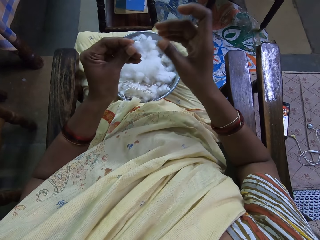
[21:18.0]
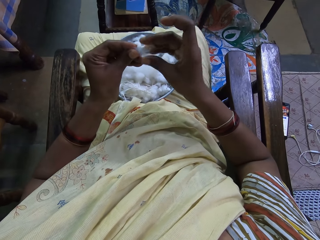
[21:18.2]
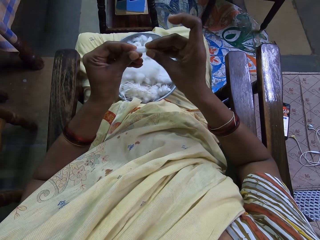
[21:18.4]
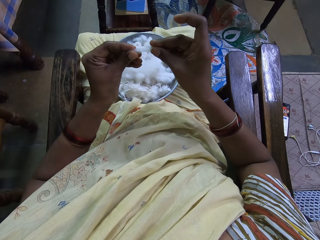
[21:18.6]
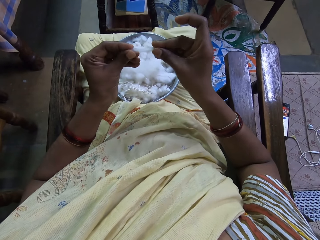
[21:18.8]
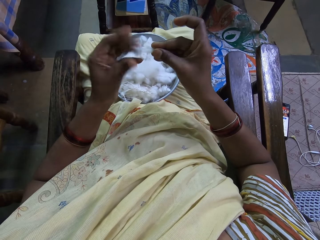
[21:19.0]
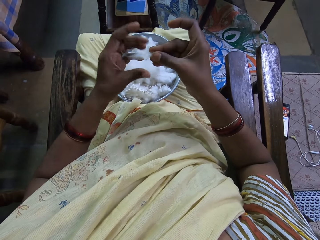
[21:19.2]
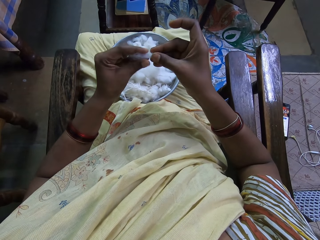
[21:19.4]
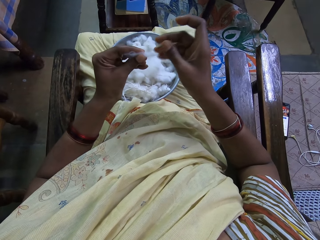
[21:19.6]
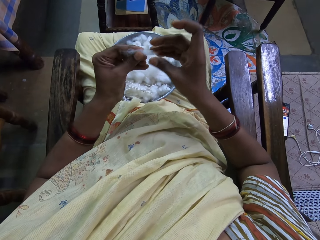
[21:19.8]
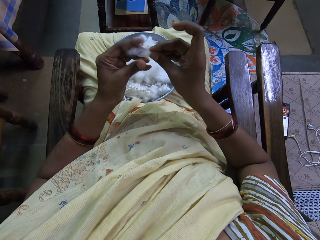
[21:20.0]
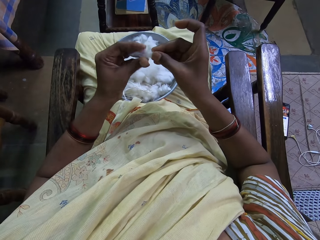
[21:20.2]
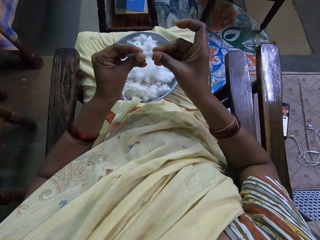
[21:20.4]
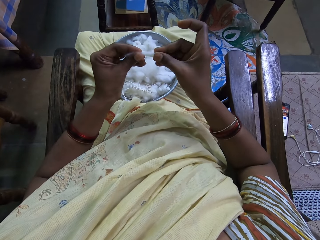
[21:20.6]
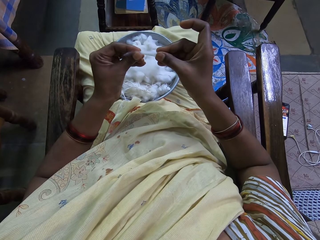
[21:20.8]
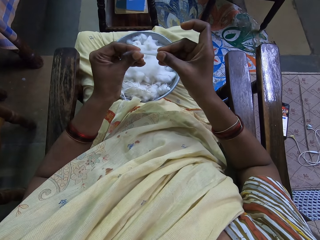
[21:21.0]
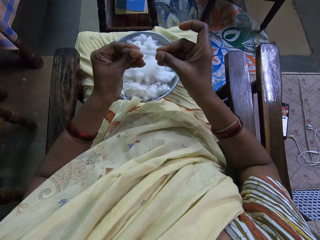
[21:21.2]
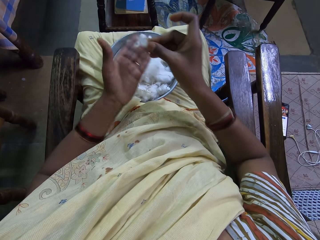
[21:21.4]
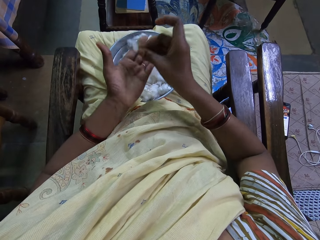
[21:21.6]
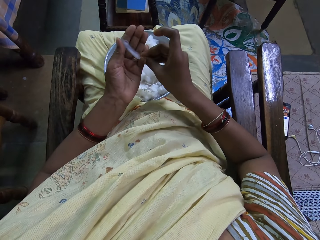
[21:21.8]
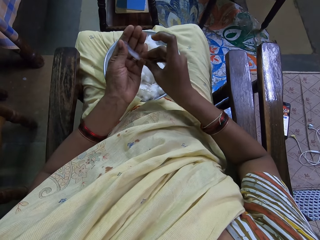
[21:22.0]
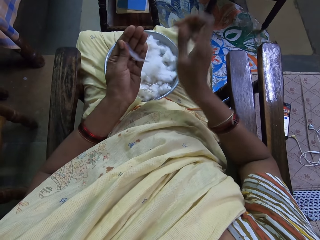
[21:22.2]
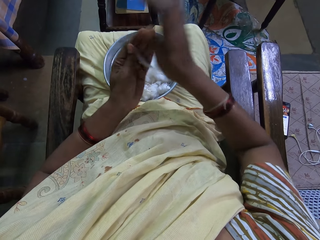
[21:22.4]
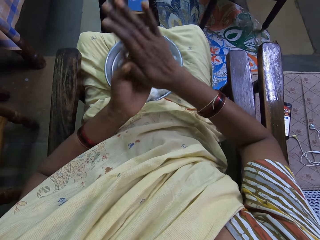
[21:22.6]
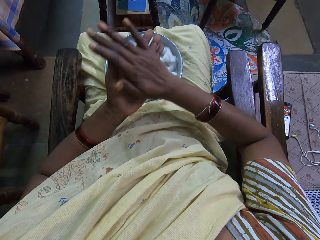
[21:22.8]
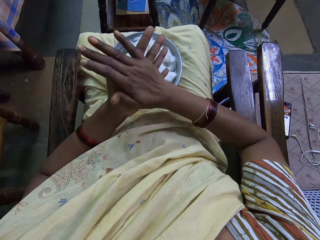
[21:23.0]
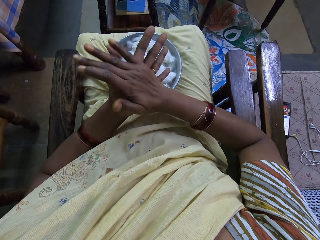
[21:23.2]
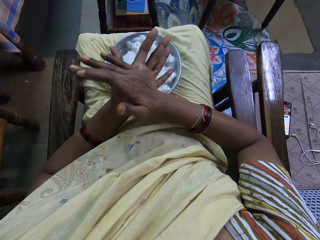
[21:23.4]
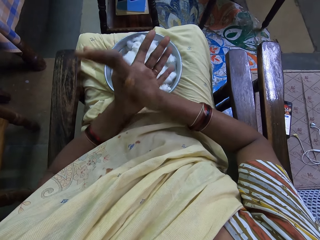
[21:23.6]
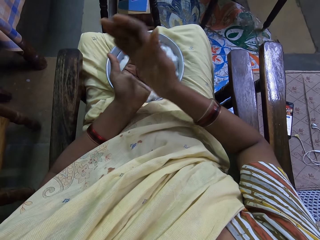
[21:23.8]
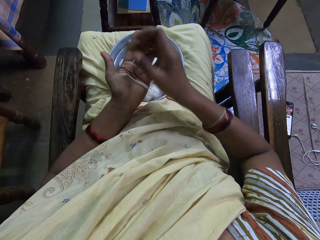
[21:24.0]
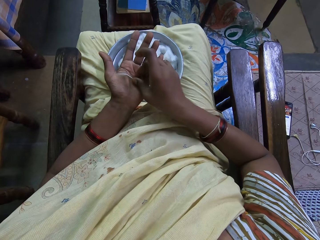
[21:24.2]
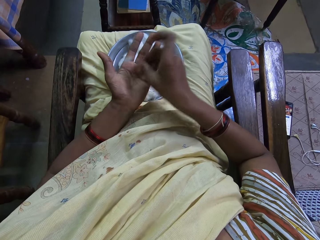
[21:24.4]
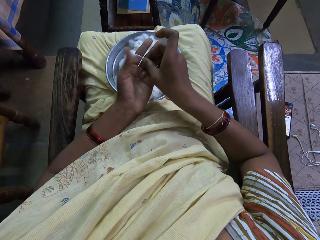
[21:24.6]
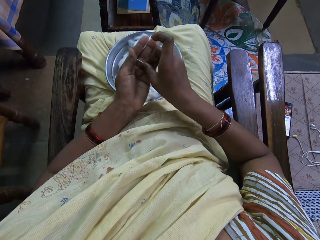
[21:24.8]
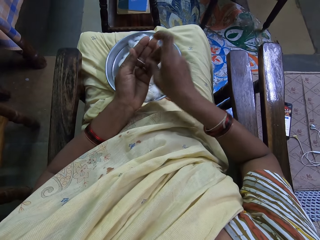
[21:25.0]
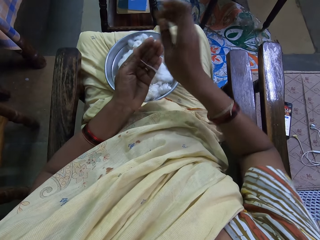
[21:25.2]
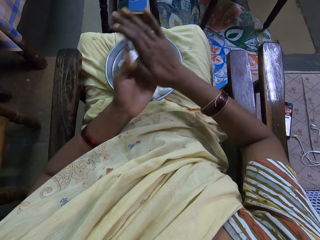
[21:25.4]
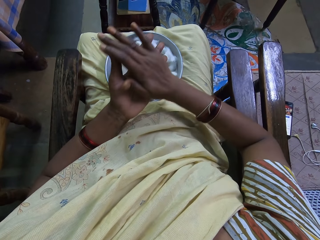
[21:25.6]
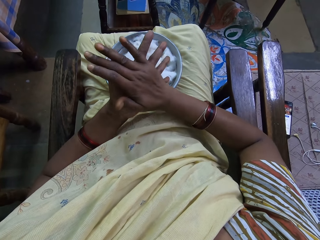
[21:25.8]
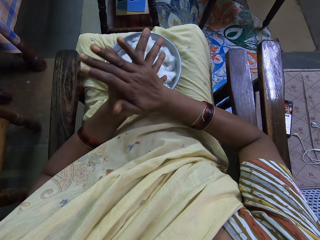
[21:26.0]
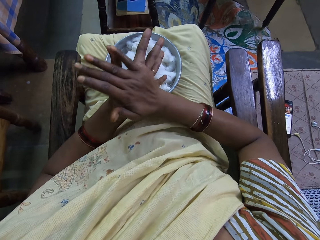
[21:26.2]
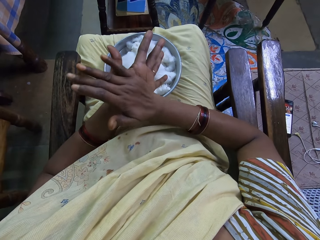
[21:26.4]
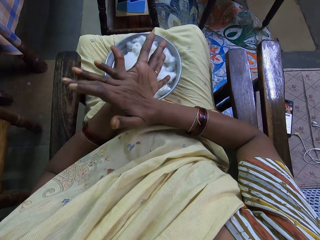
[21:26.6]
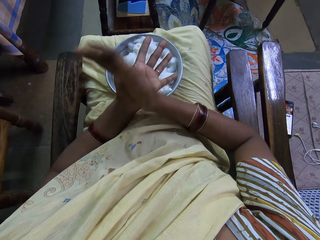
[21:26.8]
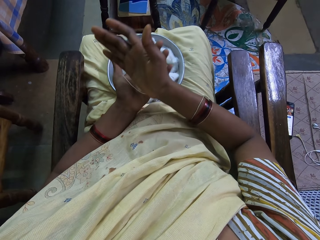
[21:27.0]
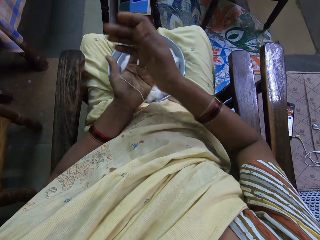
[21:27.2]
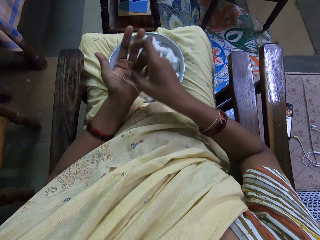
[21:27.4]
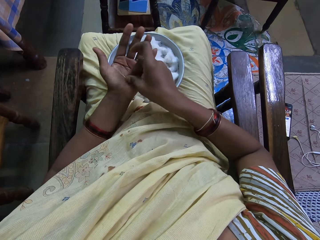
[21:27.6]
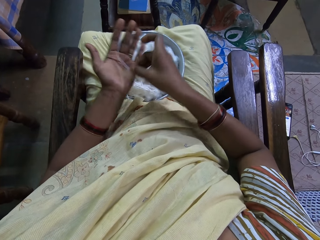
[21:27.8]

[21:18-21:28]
The camera wearer stretches cotton wool with both hands. They roll the wool. They rub the cotton wool with both hands. They move the wool on the hand and roll the wool.

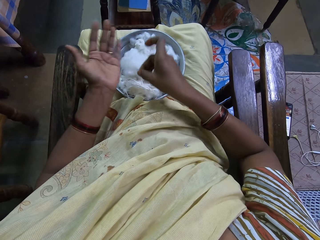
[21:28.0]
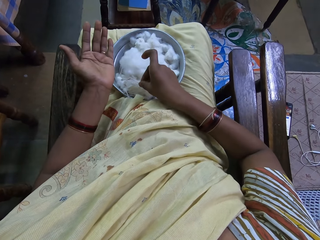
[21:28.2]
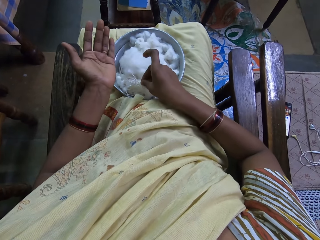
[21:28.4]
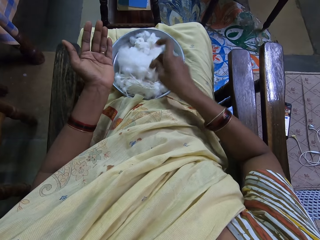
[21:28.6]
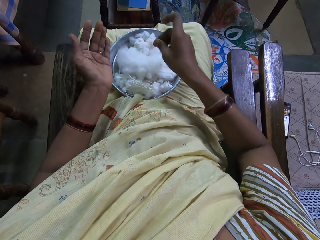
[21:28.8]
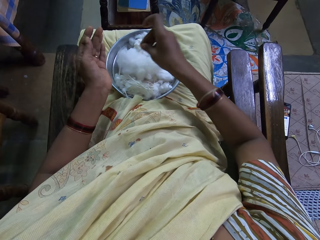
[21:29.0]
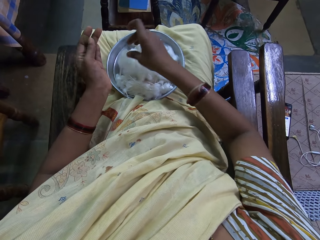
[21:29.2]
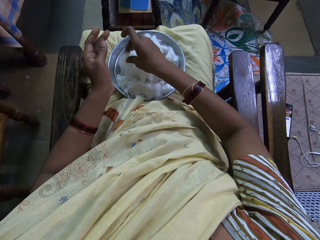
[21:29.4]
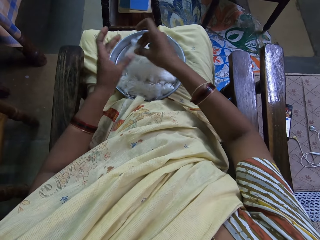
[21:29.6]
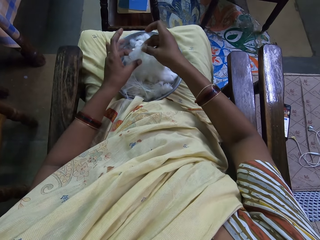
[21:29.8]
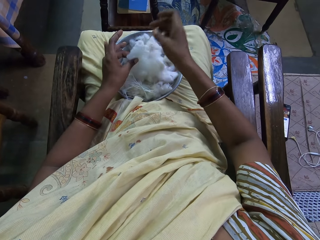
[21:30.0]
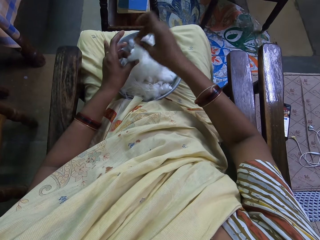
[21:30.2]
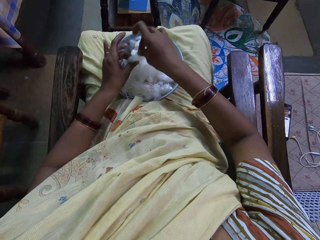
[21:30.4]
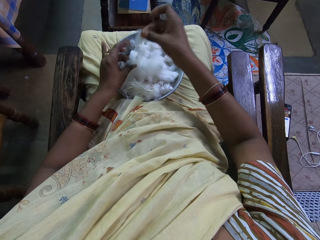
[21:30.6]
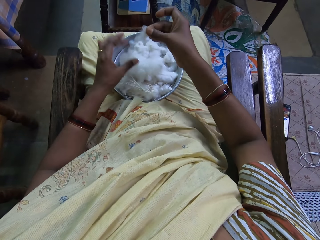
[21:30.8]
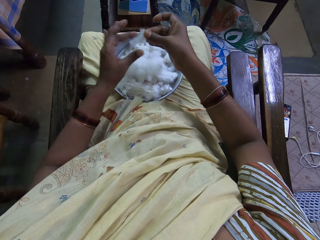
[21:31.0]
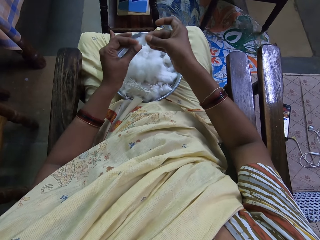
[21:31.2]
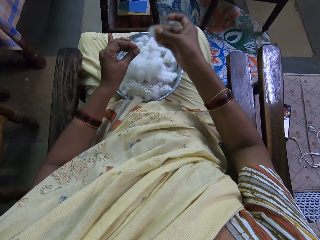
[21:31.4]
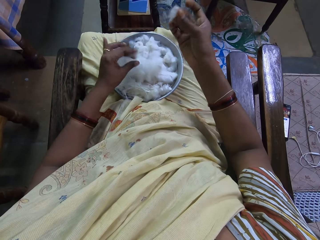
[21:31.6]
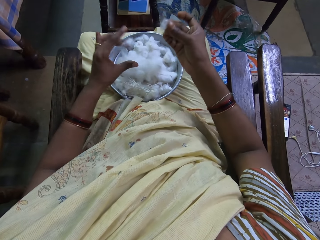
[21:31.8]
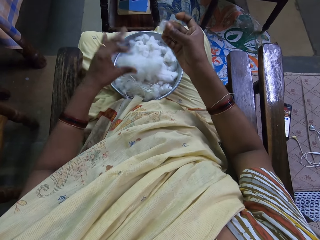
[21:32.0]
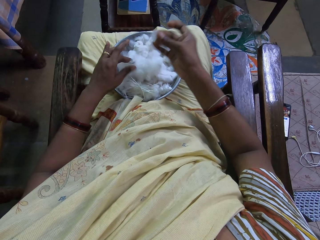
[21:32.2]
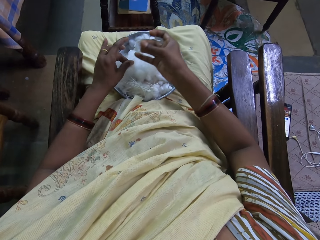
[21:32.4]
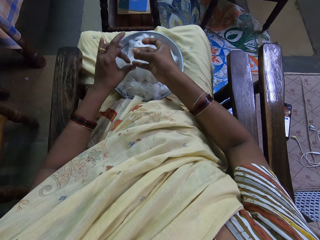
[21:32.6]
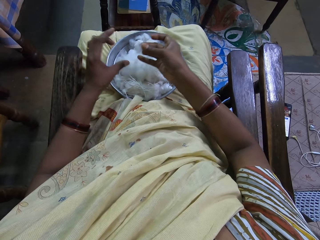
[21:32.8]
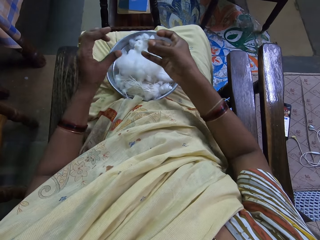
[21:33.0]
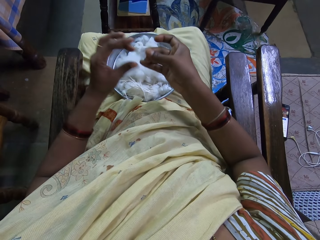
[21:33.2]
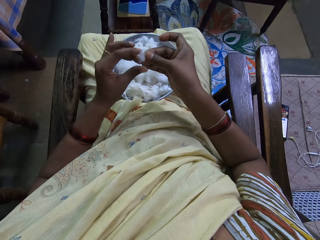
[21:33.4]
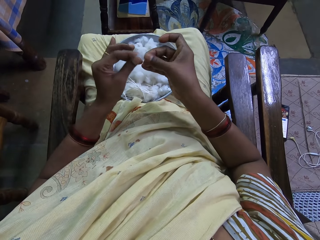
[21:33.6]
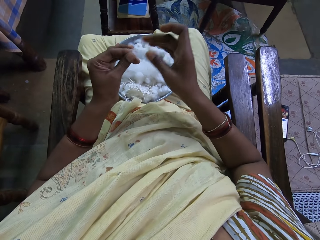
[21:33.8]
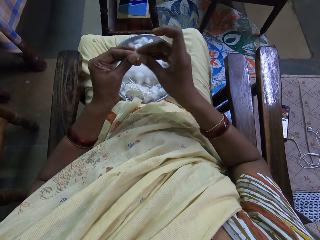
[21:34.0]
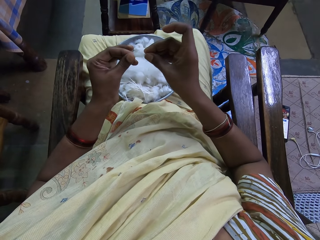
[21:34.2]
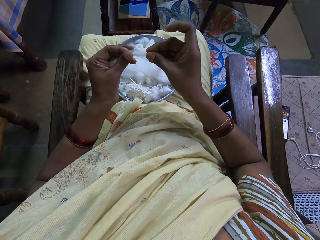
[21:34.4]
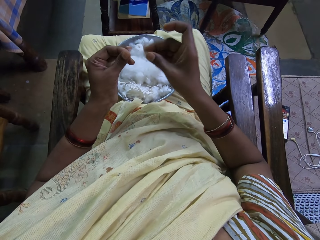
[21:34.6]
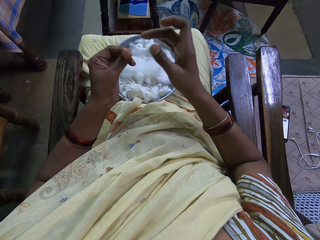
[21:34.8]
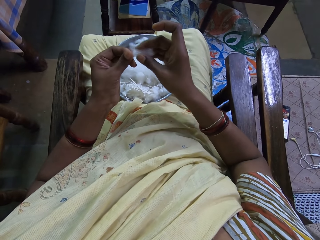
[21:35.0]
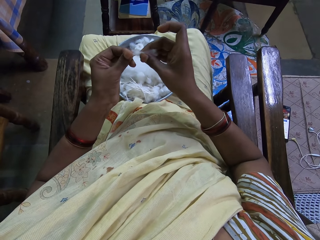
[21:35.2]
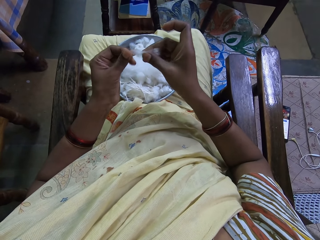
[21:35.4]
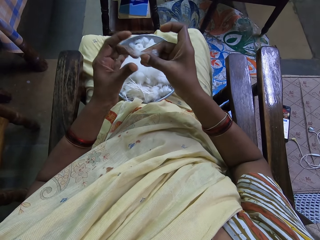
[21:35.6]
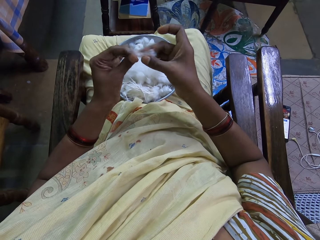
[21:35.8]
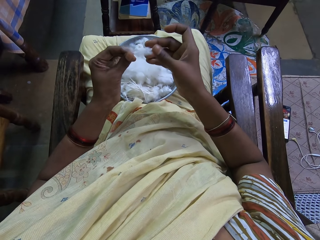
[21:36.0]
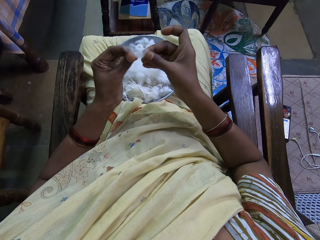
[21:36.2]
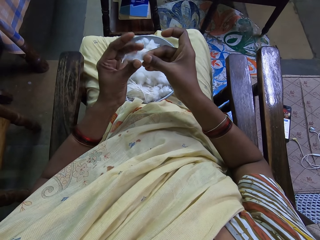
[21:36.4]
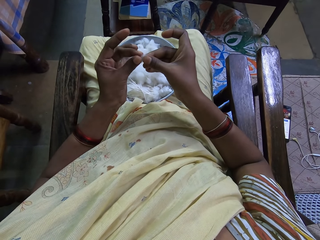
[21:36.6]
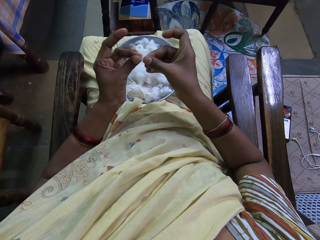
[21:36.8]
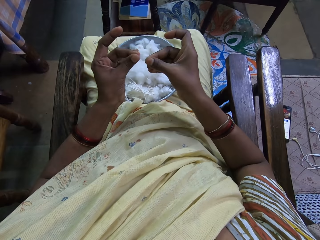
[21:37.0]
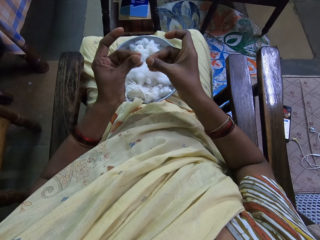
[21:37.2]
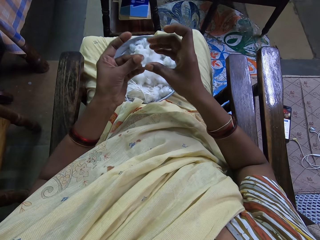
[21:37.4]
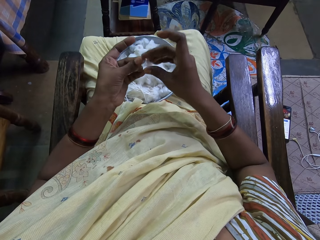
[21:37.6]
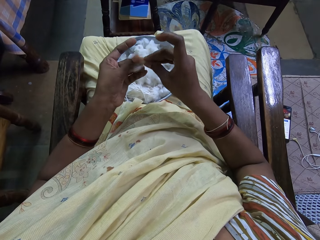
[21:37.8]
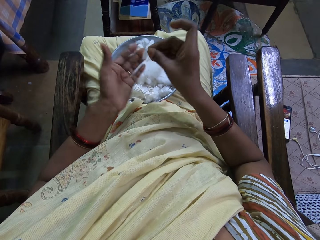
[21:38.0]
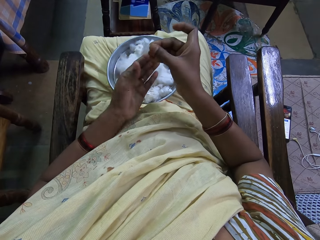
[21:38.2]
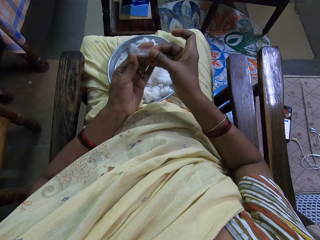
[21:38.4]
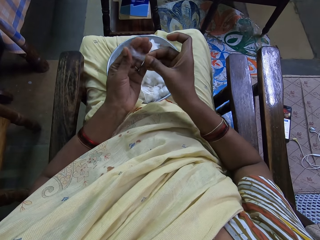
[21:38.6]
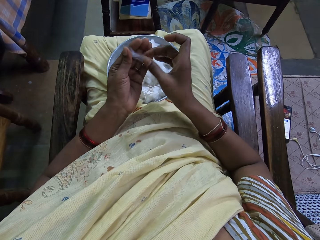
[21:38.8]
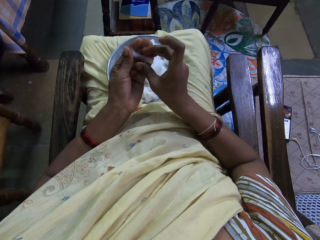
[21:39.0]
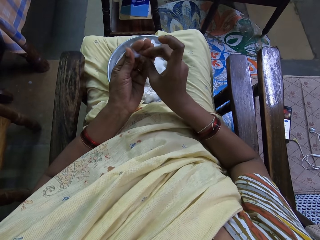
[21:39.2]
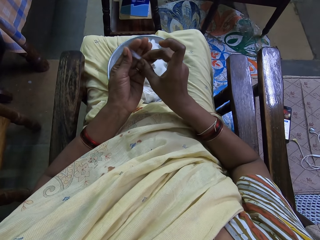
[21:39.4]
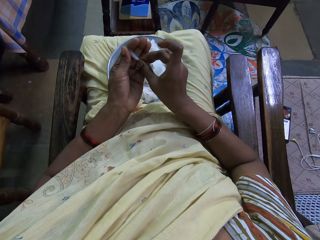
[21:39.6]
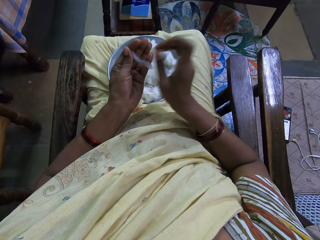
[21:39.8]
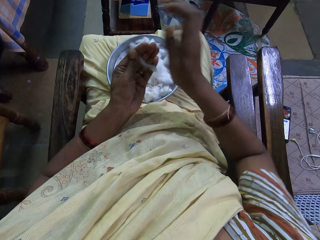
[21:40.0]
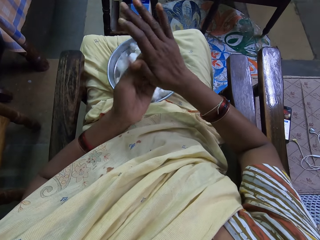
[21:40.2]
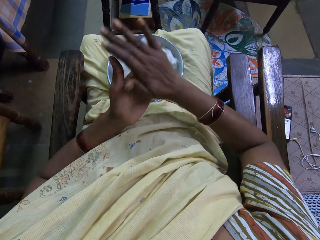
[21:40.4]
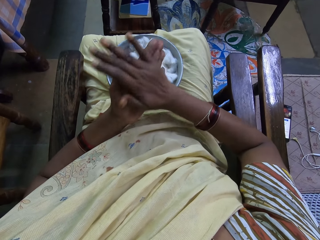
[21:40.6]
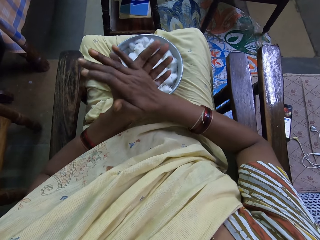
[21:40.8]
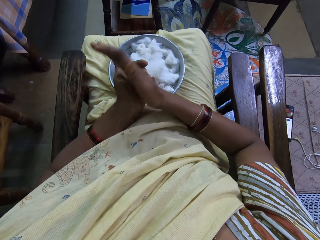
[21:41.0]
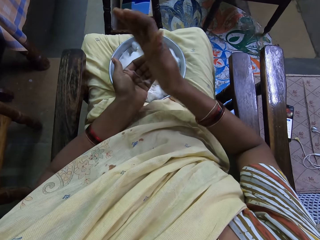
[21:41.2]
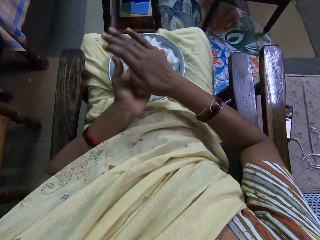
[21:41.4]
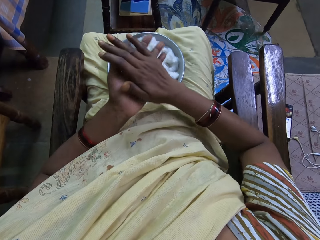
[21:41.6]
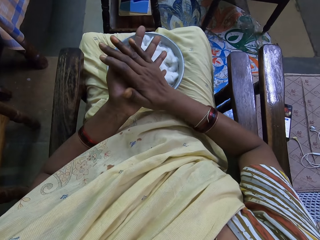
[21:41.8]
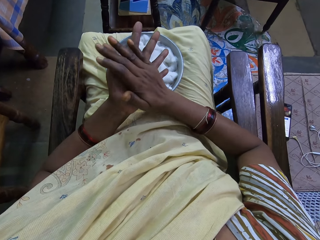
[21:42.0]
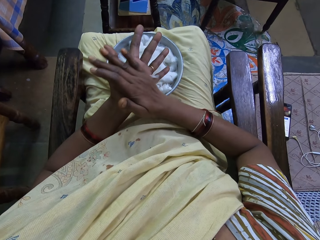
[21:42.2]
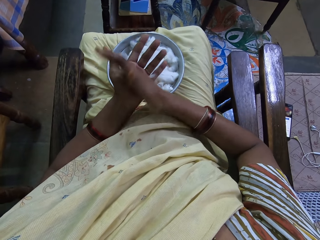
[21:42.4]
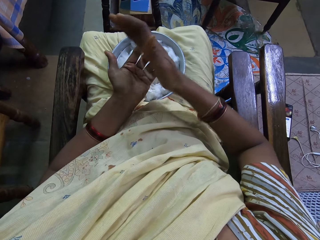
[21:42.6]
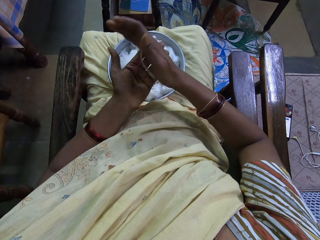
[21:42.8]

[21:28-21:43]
The camera wearer places cotton wool on the tray with the right hand. They pick the cotton with the right hand. They separate the wool. They stretch the cotton wool with both hands. They roll the wool. They rub the cotton wool with both hands.
